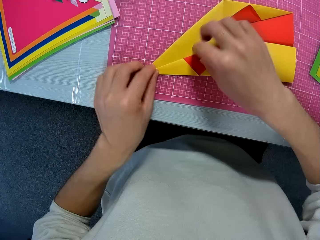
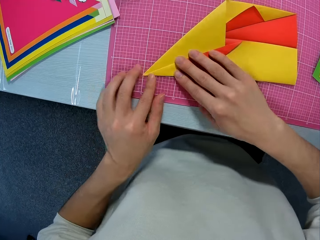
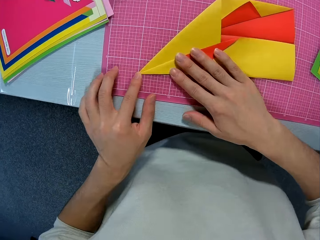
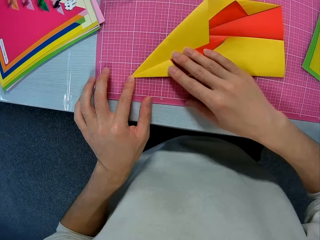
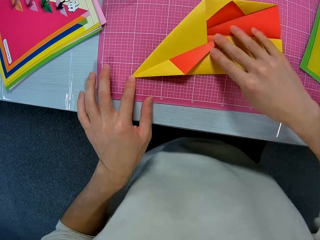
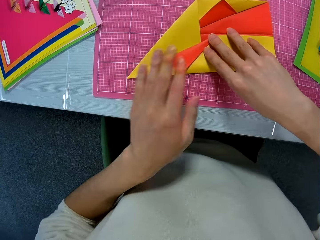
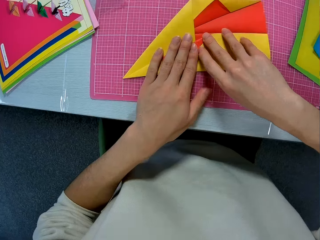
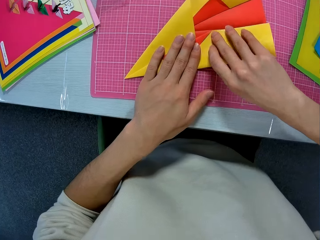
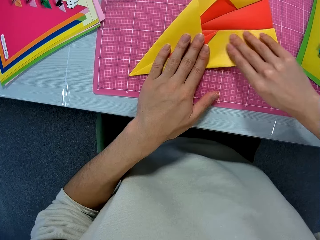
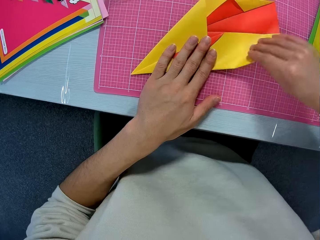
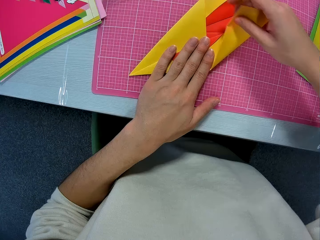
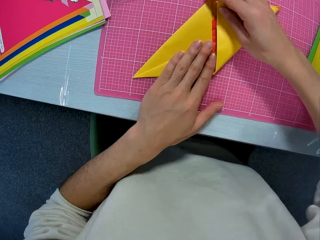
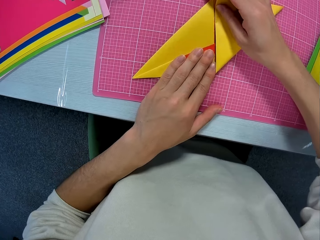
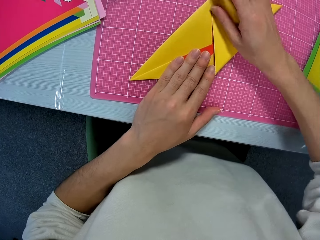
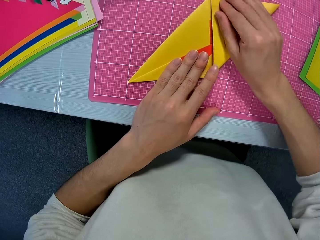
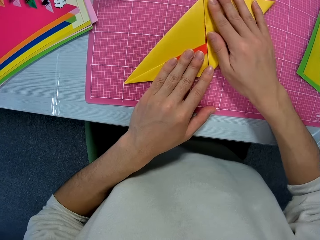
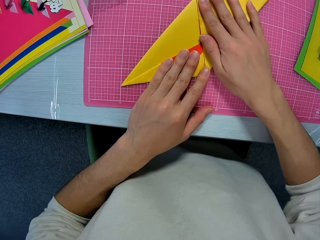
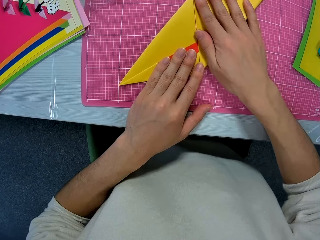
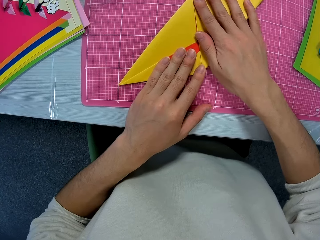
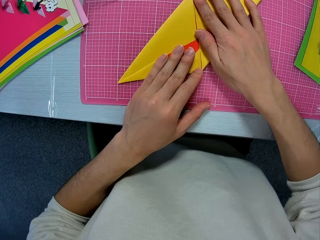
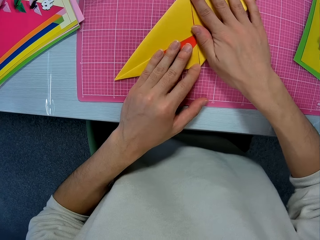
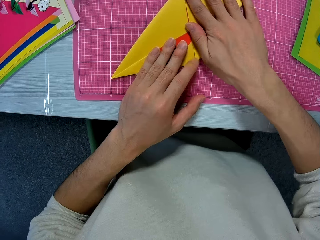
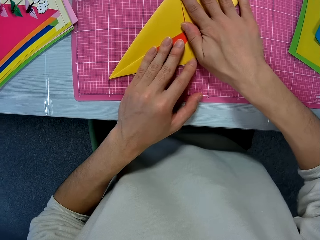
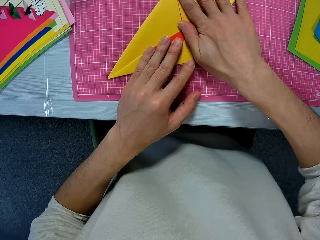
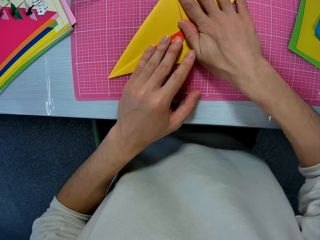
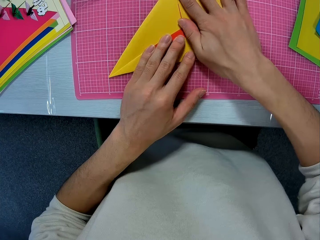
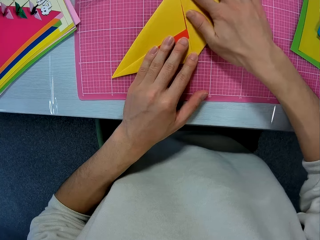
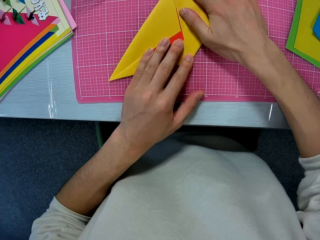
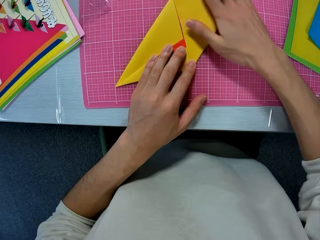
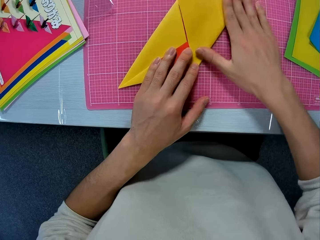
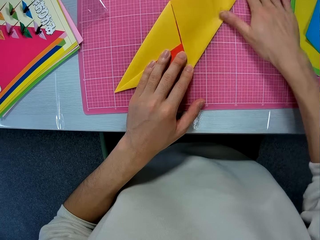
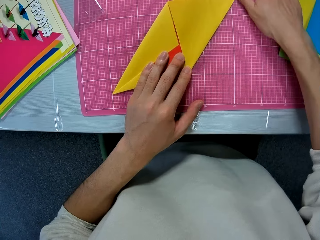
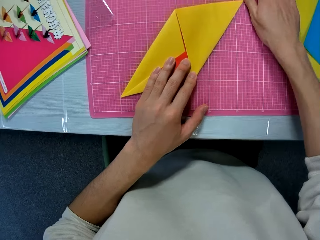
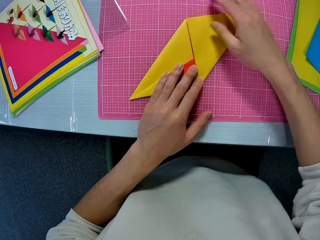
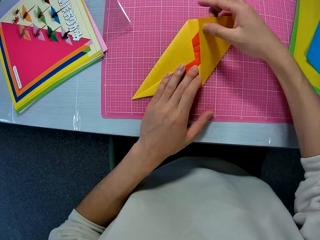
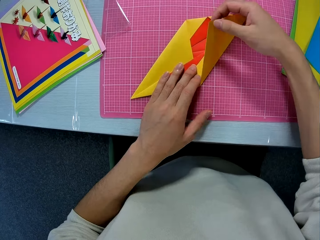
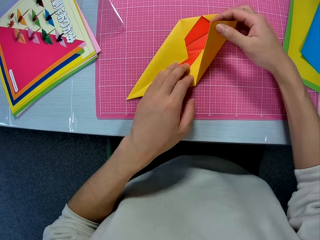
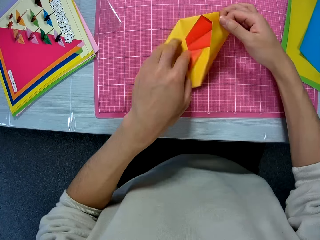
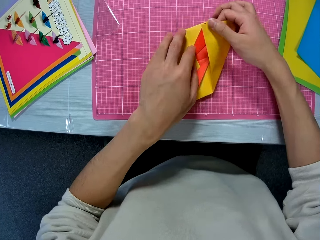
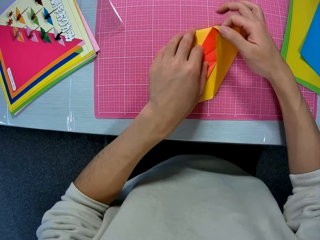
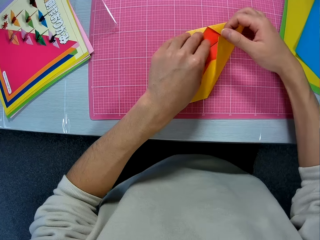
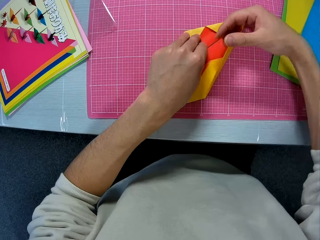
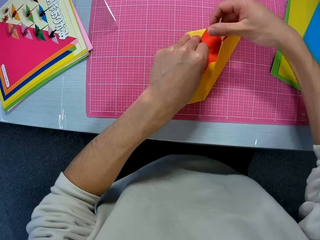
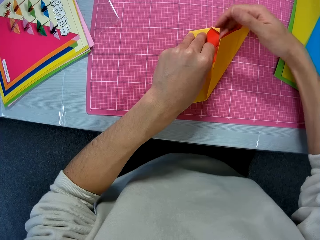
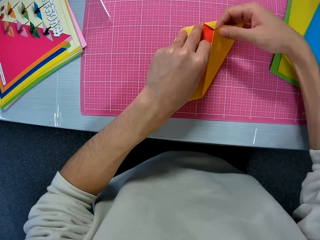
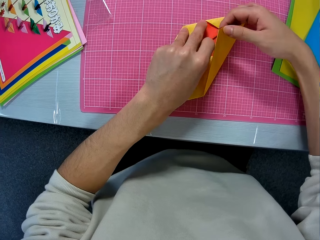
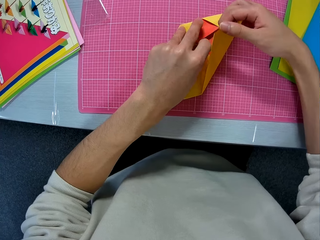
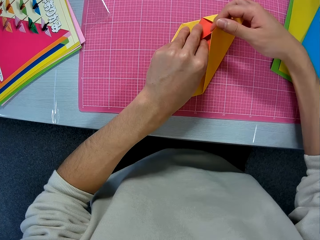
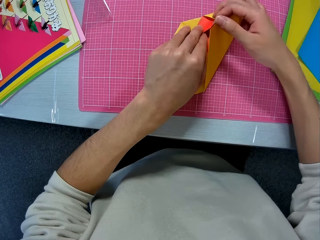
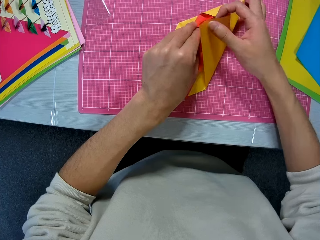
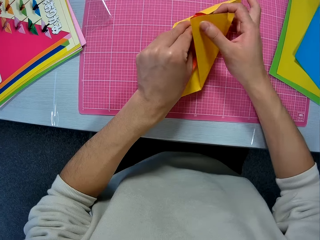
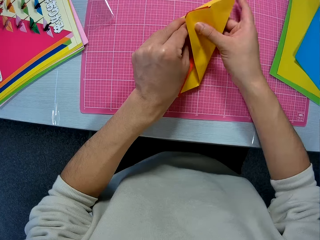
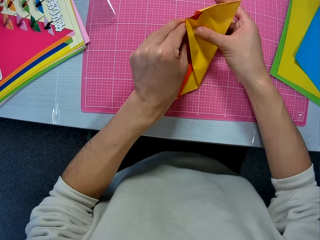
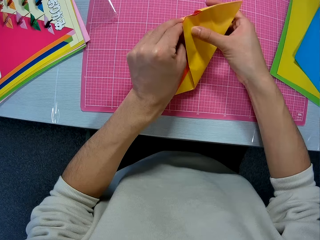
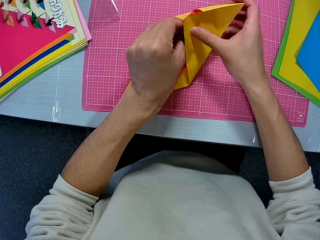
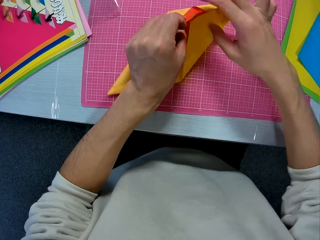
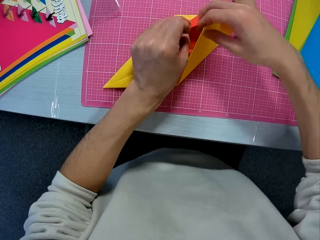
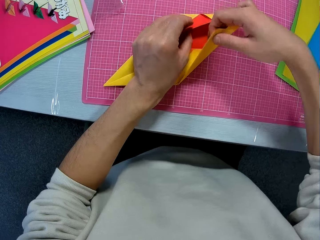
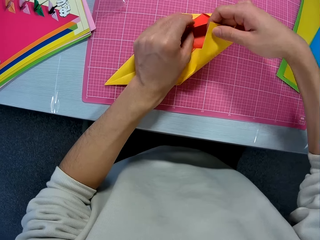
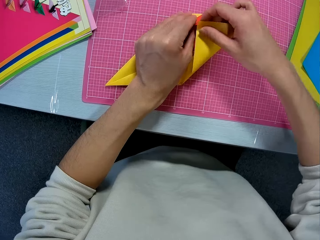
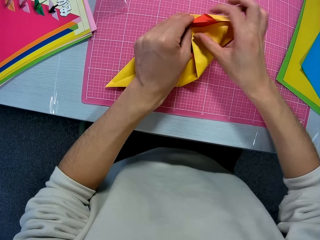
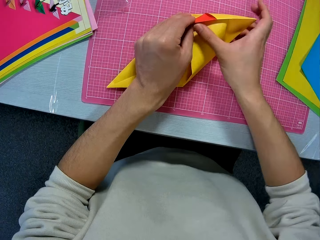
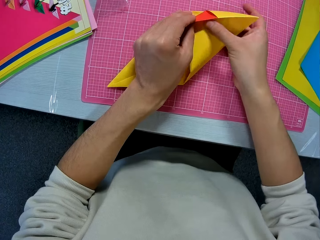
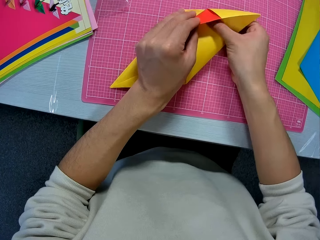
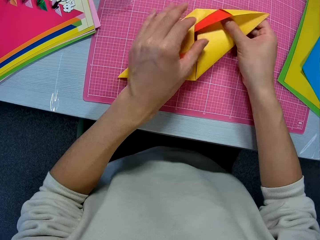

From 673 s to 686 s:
The camera wearer folds a paper craft. They align the paper craft. They fix the paper craft.

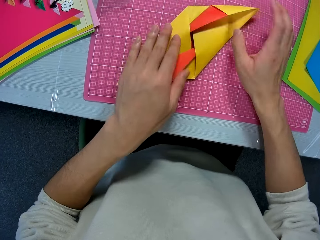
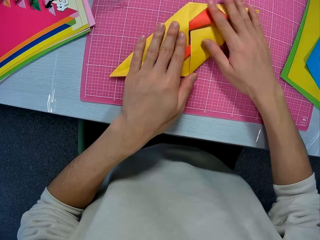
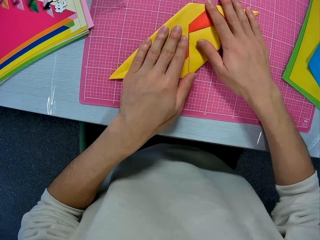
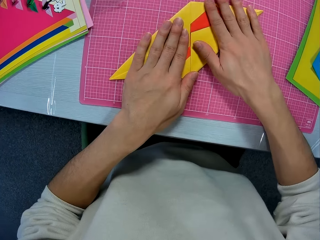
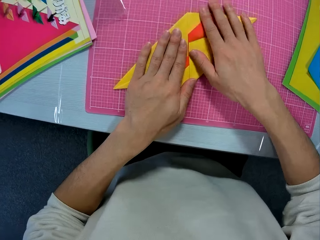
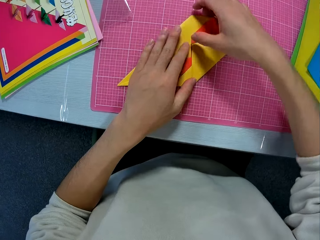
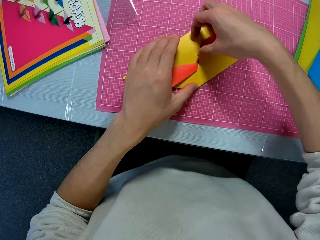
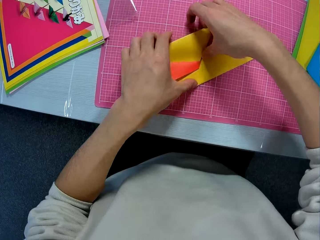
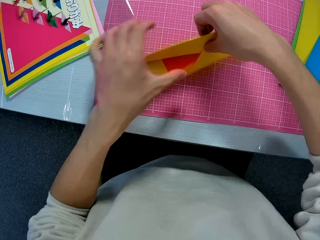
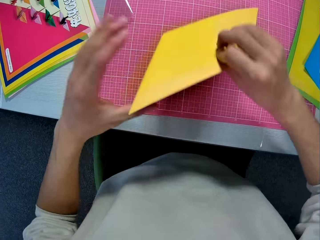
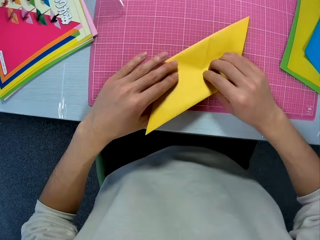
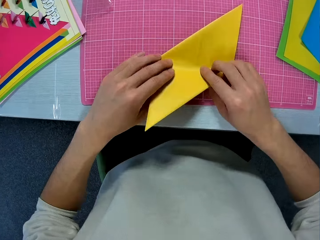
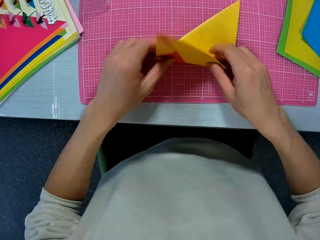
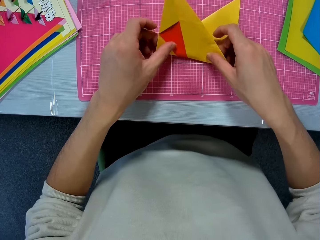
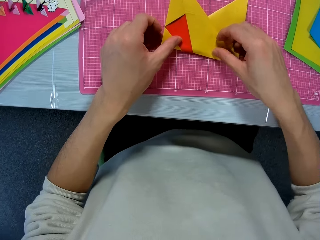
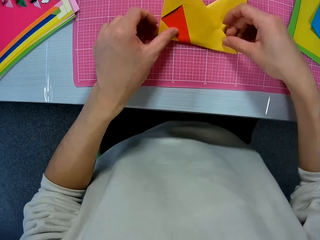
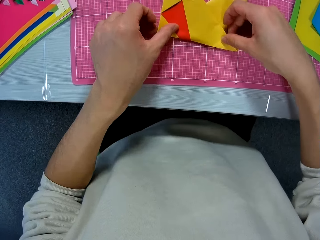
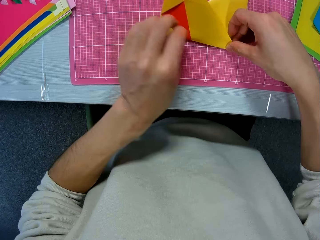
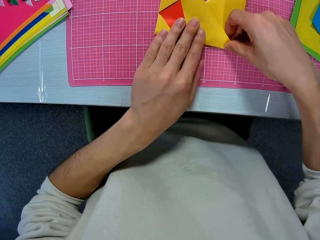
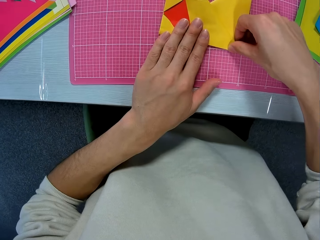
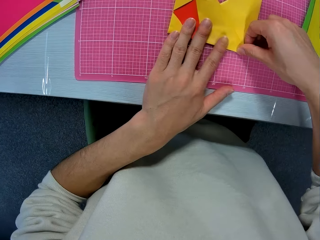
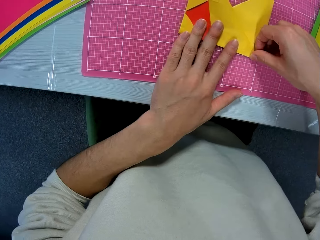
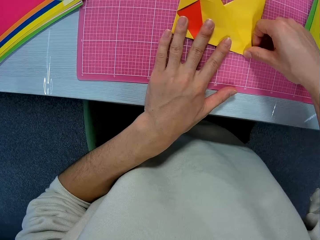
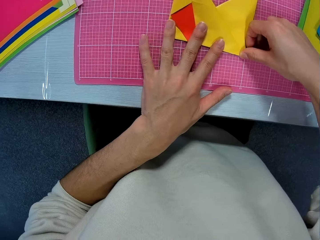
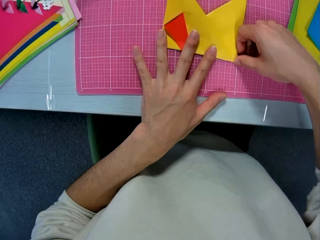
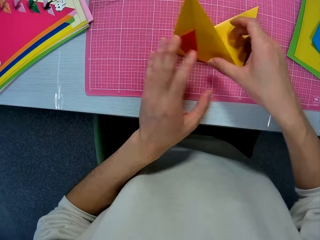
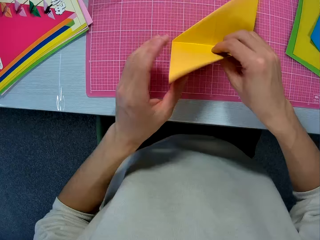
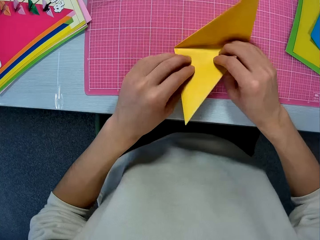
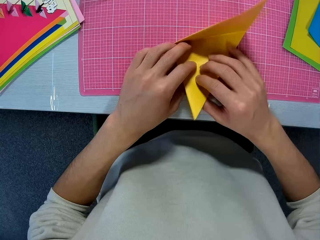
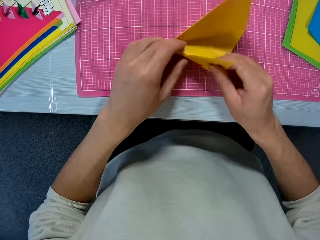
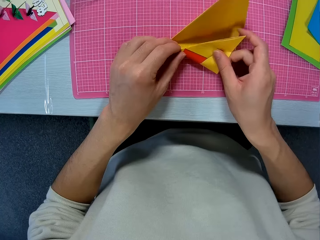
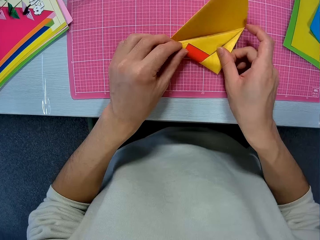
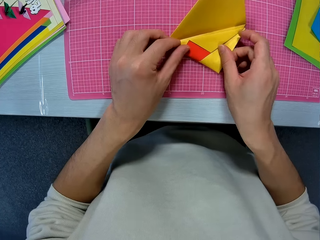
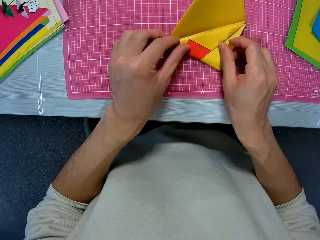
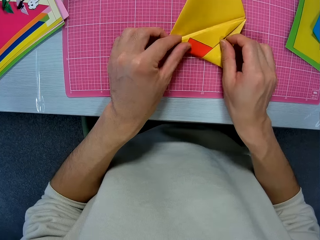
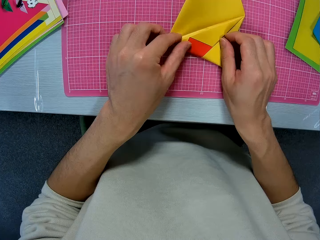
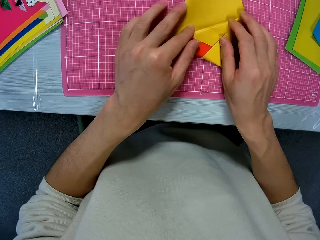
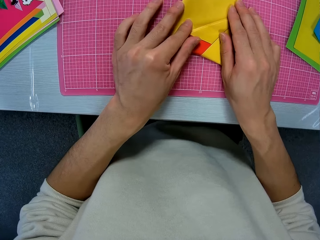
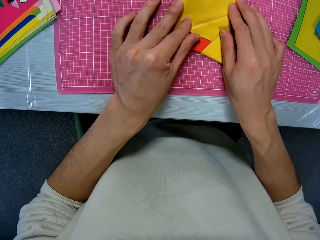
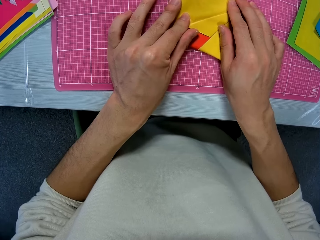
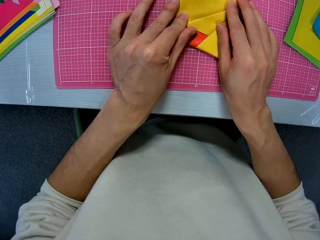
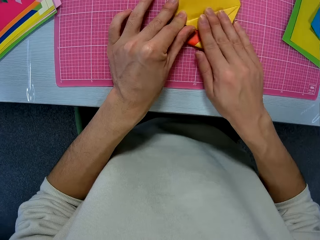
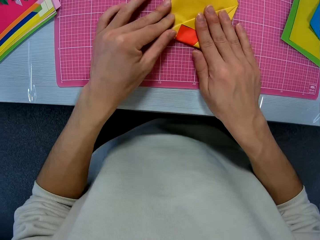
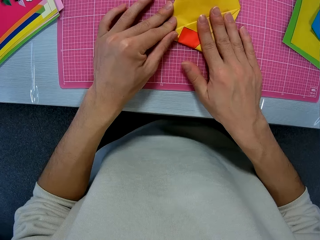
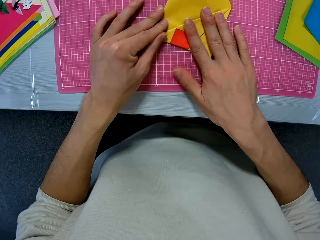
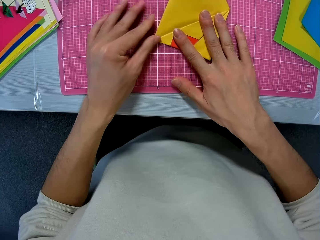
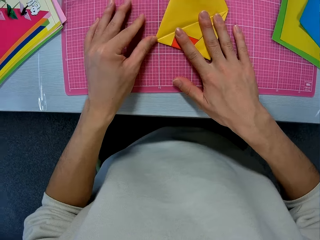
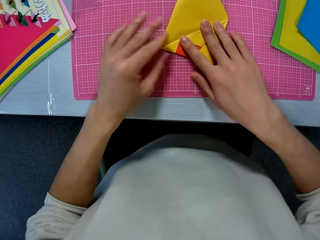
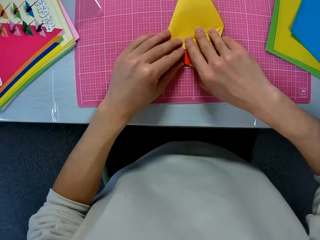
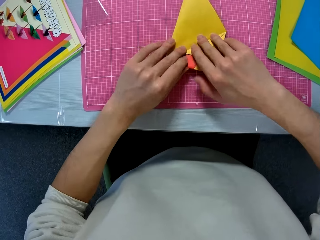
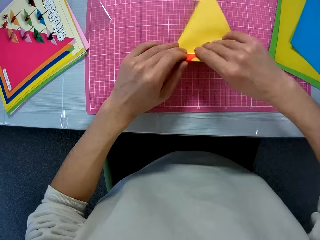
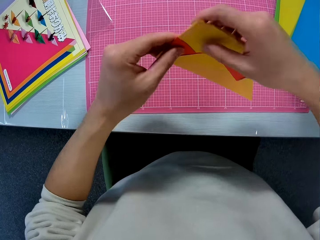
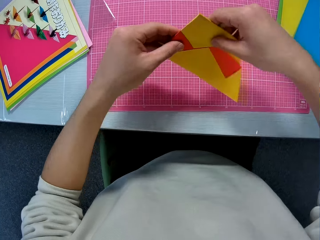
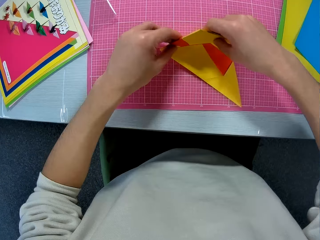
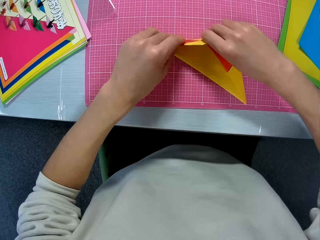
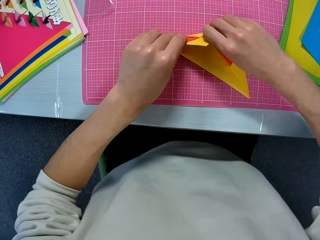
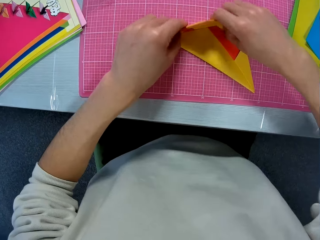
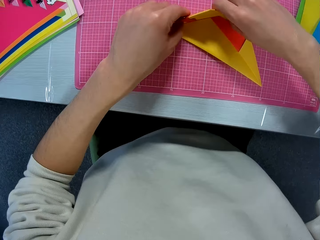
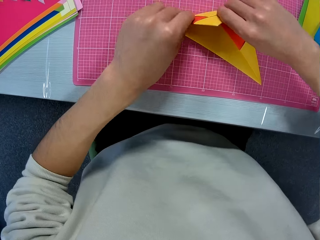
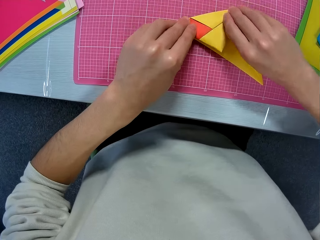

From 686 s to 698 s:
The camera wearer turns the paper craft. They fold the paper craft. They align the paper craft. They fold the paper craft. They turn the paper craft.
